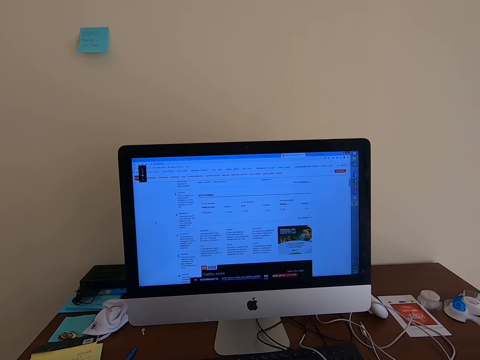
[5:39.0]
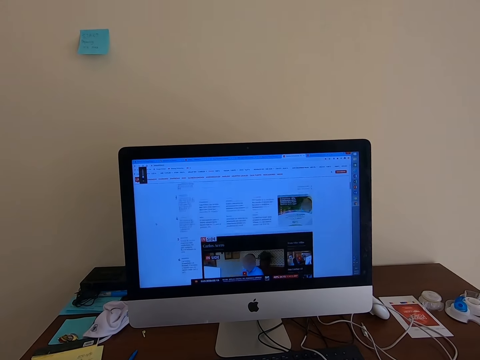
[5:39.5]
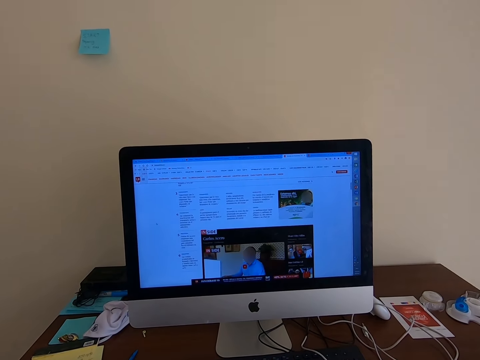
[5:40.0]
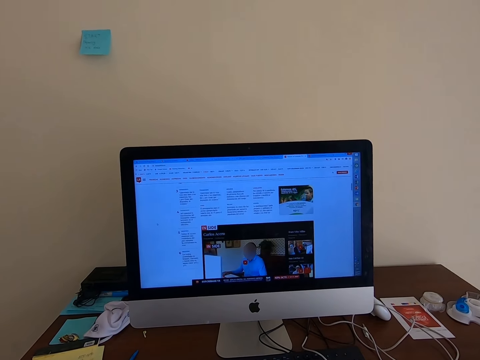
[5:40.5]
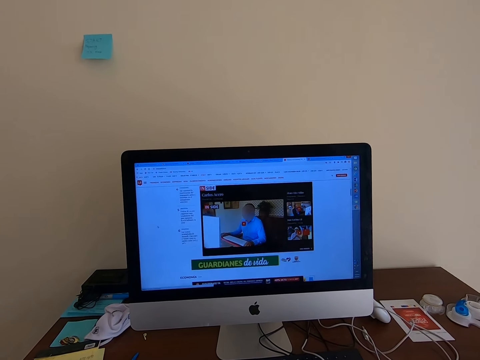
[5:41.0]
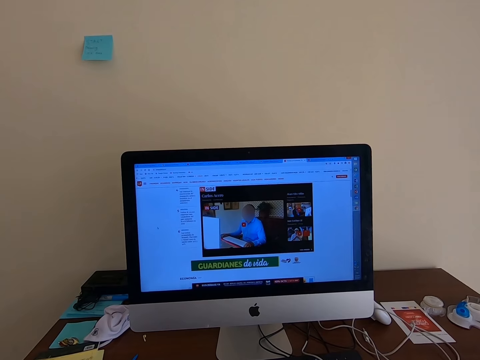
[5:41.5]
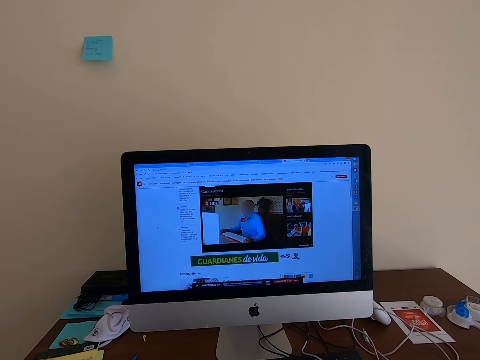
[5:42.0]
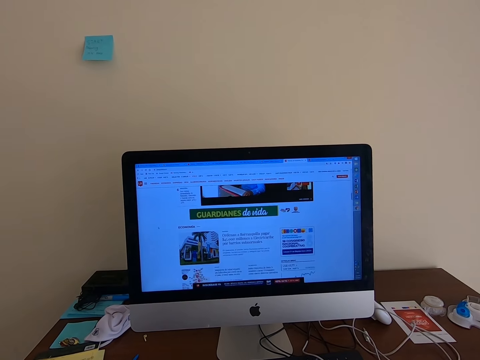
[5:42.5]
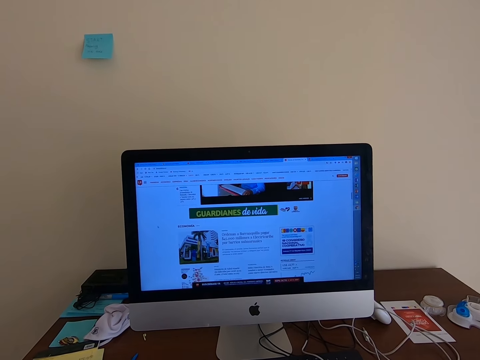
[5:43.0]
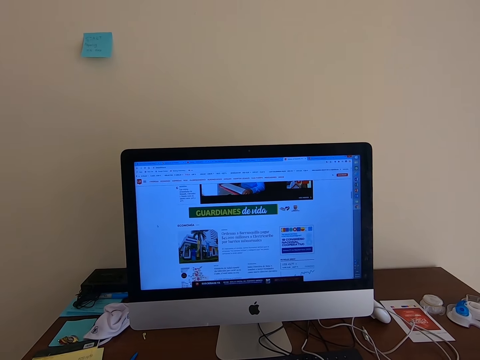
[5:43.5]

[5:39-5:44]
The camera wearer looks at a computer.

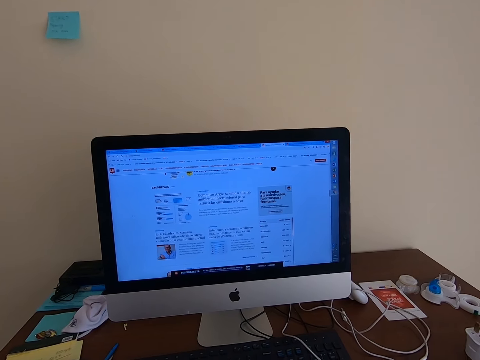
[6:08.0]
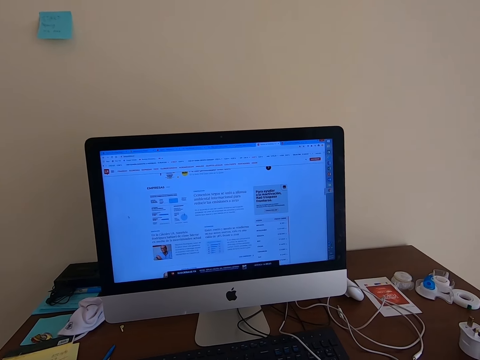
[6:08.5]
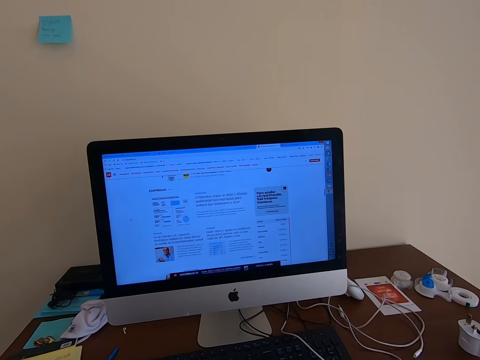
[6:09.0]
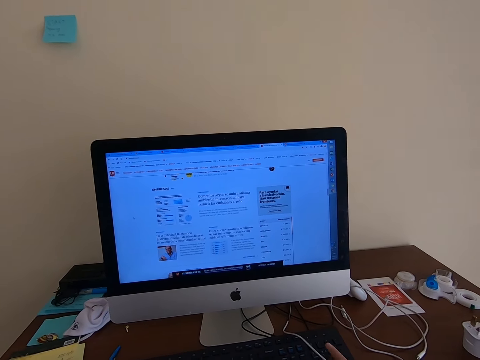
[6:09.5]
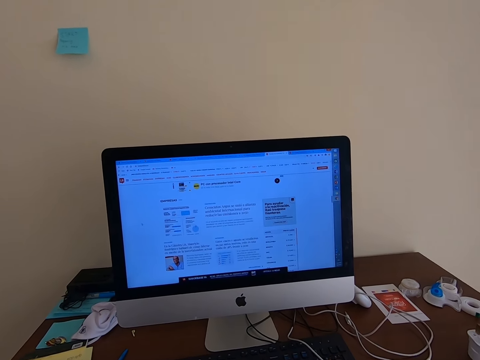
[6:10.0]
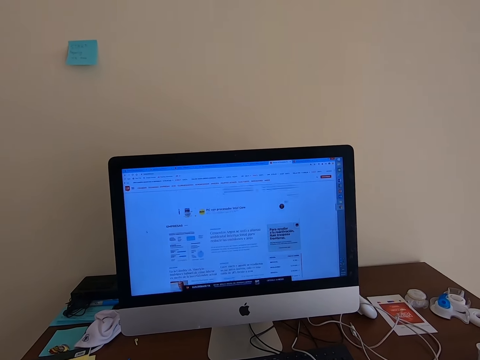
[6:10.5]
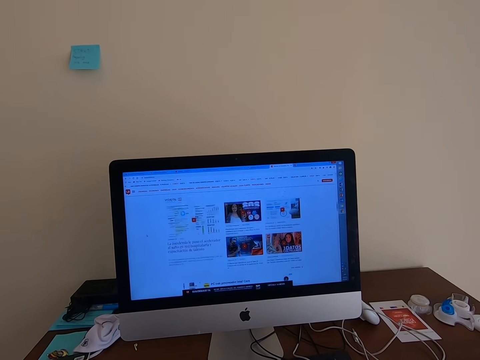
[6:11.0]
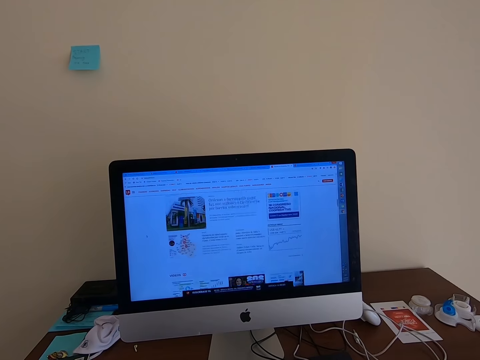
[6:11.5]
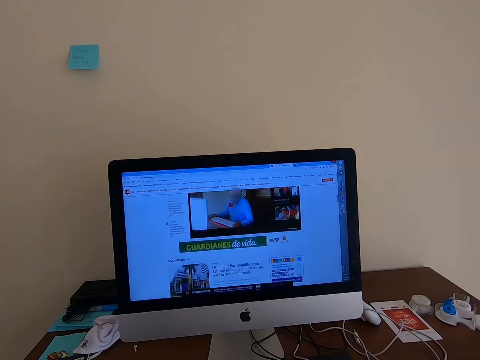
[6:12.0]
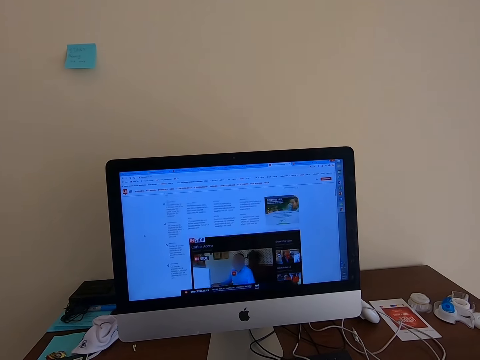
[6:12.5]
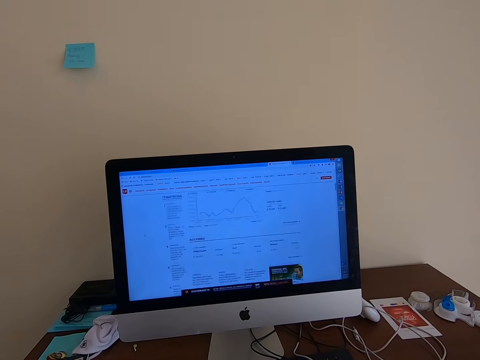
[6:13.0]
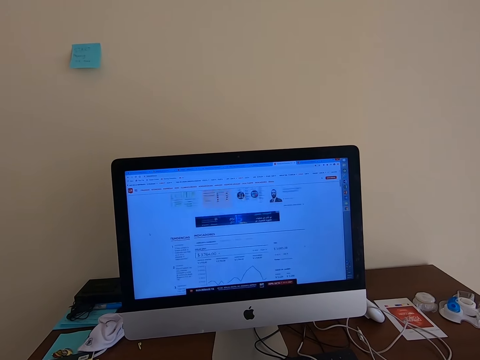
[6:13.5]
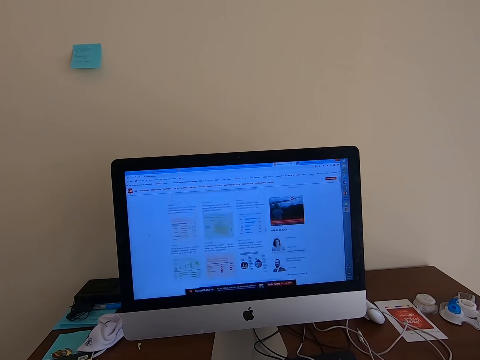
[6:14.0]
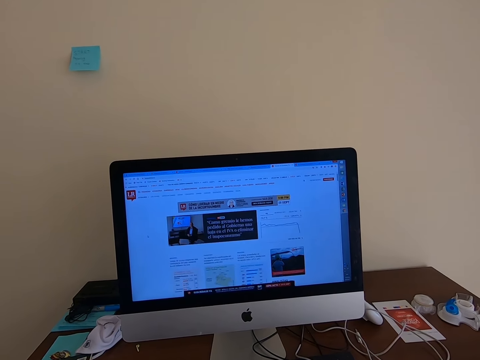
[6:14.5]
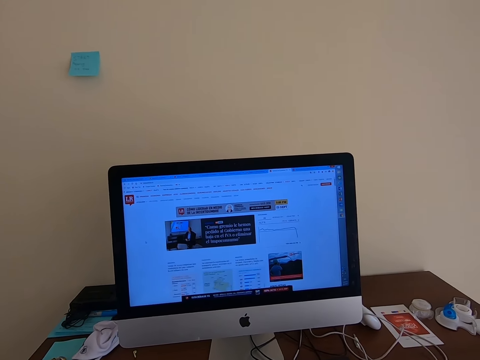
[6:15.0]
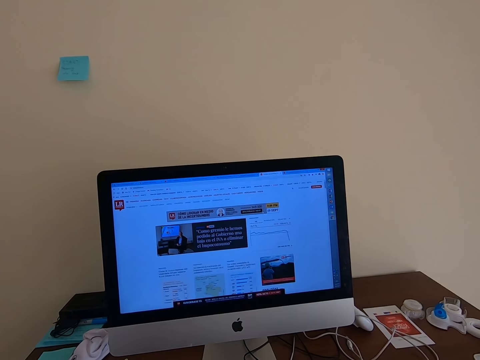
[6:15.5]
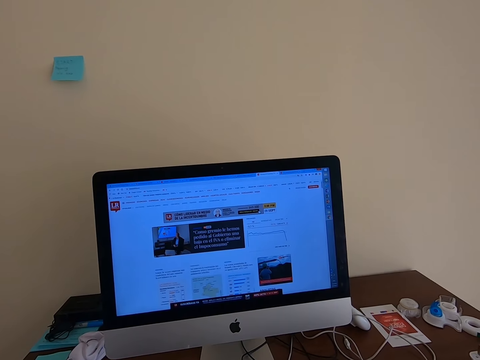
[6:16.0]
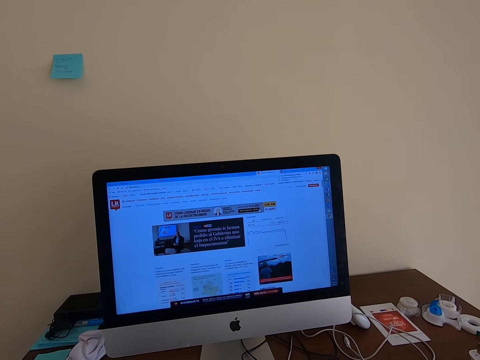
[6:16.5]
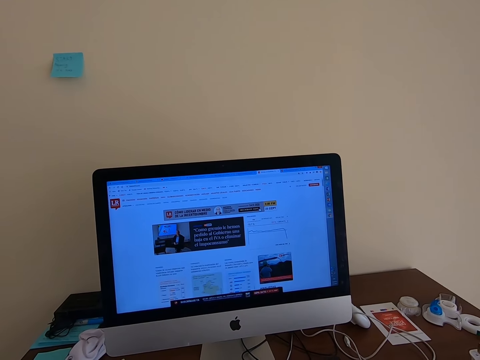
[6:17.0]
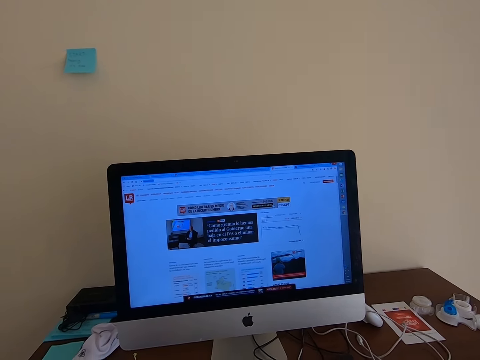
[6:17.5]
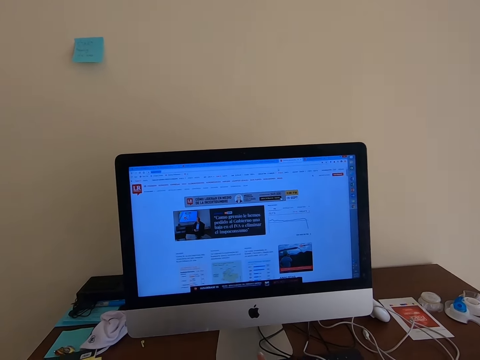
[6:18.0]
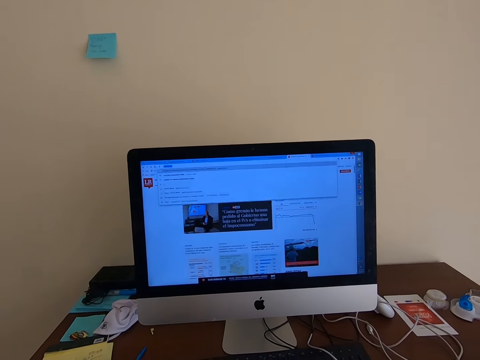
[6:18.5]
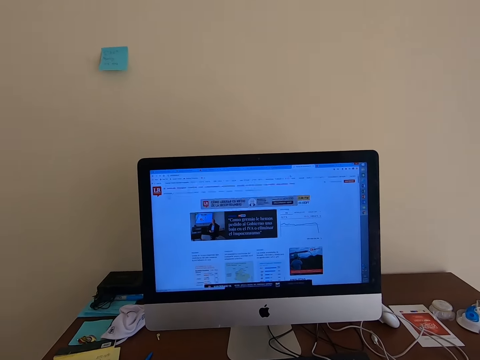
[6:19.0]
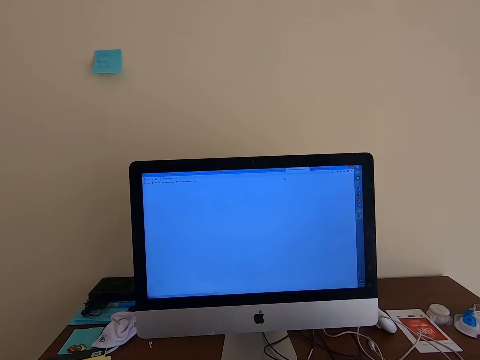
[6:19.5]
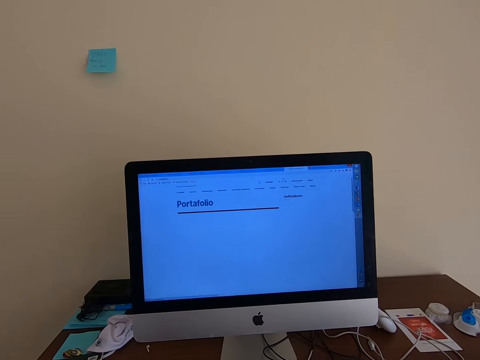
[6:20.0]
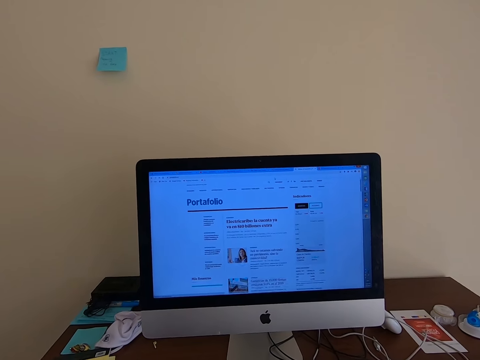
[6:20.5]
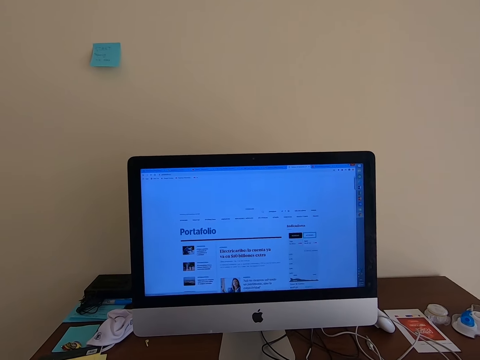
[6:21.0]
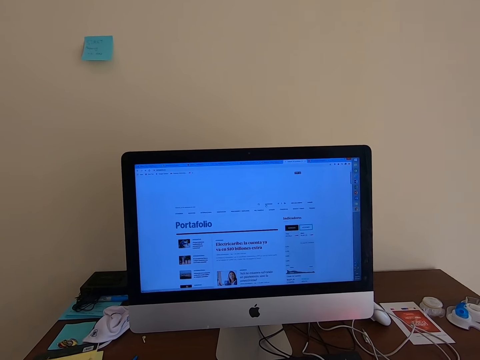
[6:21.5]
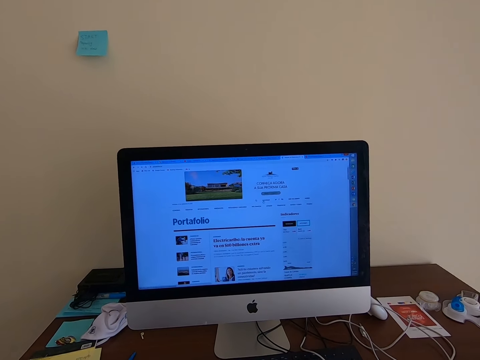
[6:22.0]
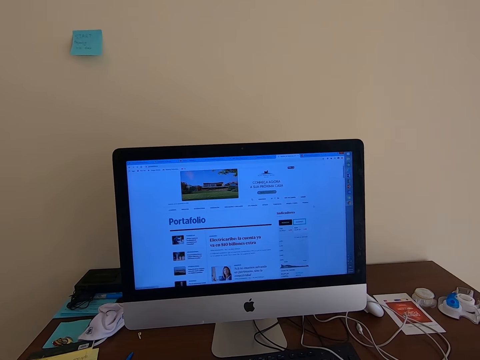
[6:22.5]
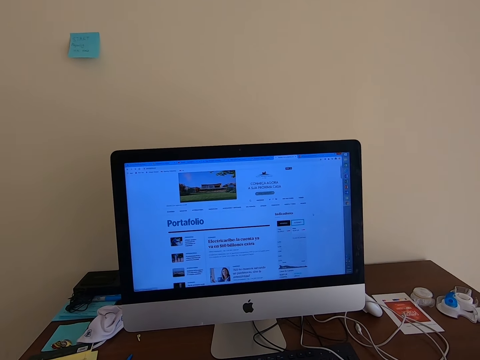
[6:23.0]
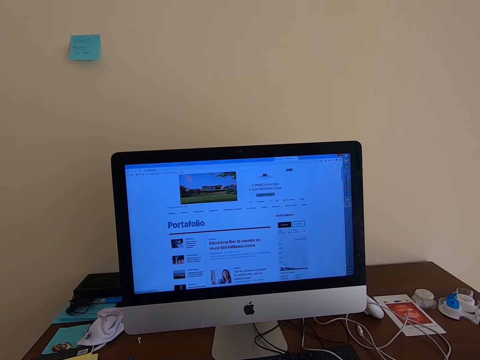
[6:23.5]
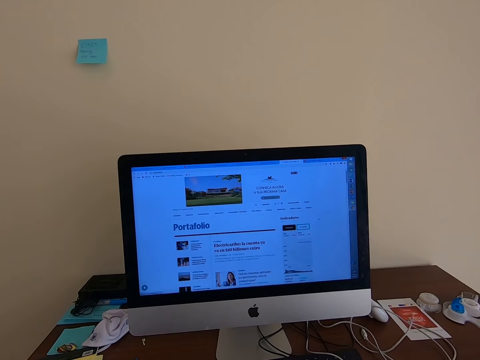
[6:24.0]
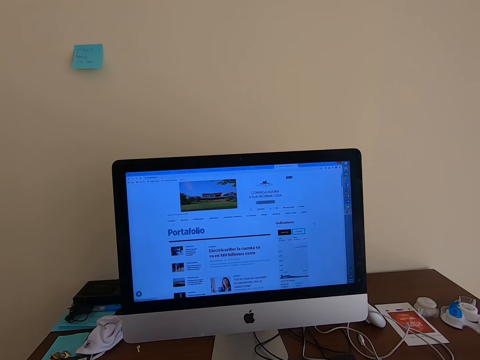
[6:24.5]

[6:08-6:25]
The camera wearer reads on the computer. They click the keyboard. They operate the computer. They click the keyboard. They look at the computer.

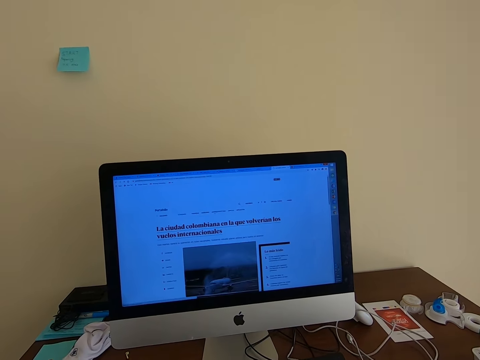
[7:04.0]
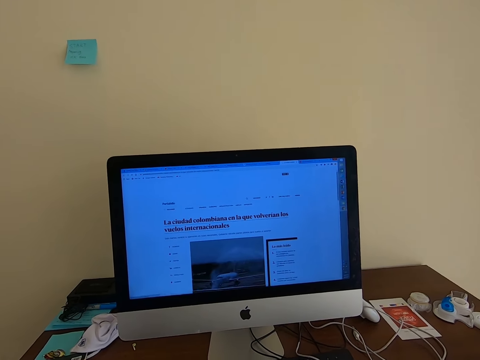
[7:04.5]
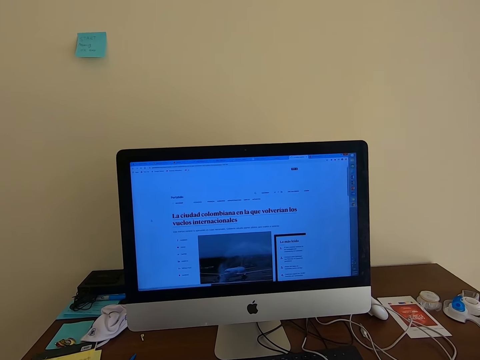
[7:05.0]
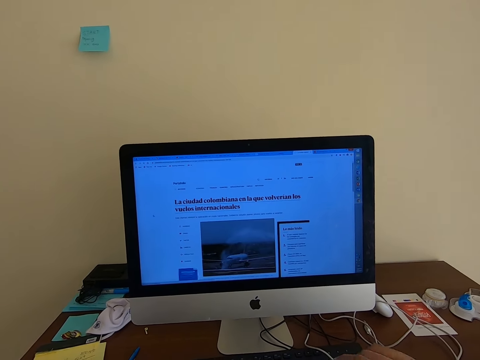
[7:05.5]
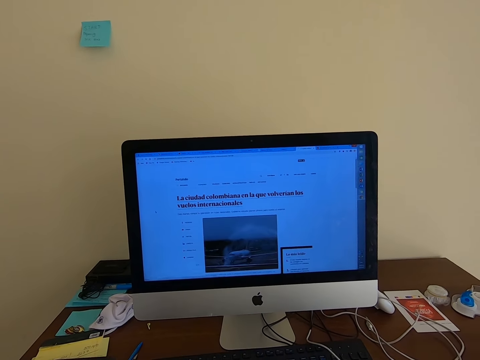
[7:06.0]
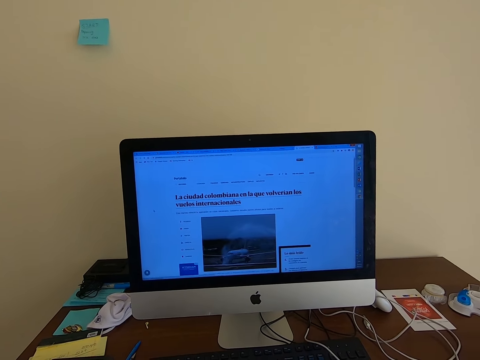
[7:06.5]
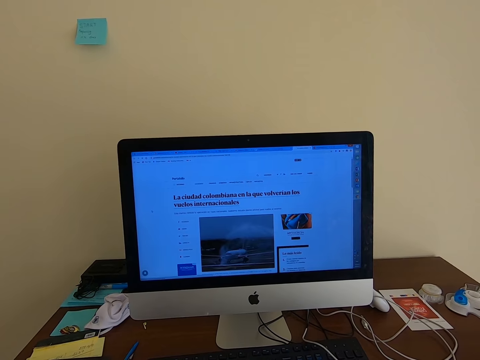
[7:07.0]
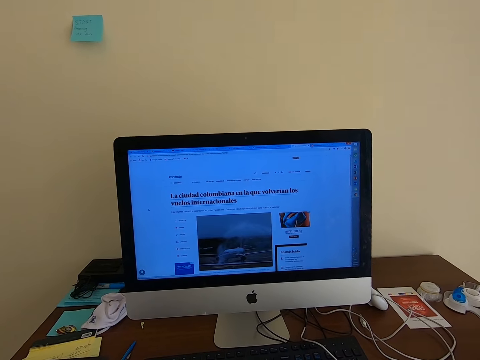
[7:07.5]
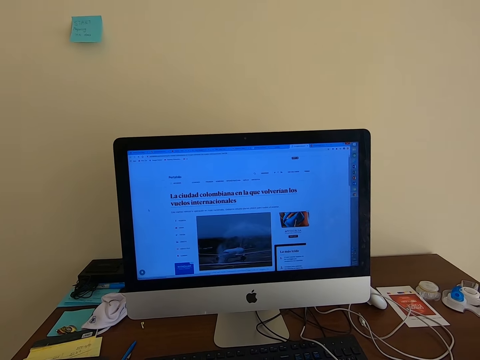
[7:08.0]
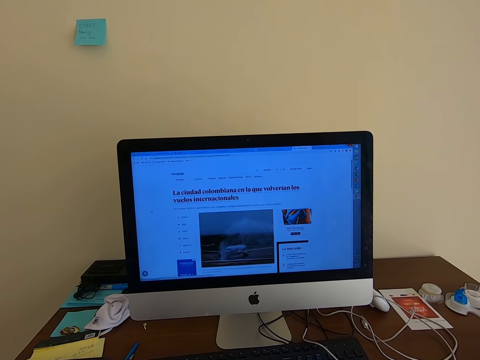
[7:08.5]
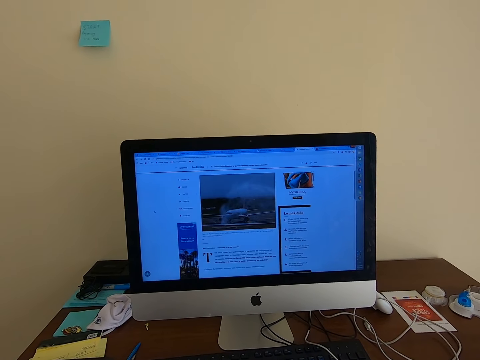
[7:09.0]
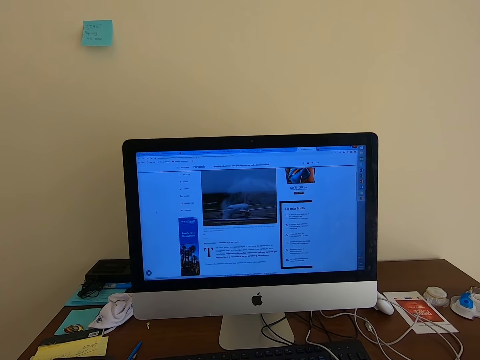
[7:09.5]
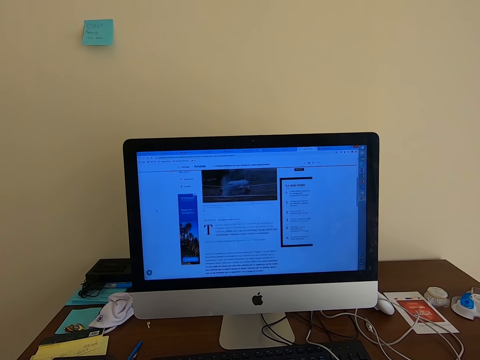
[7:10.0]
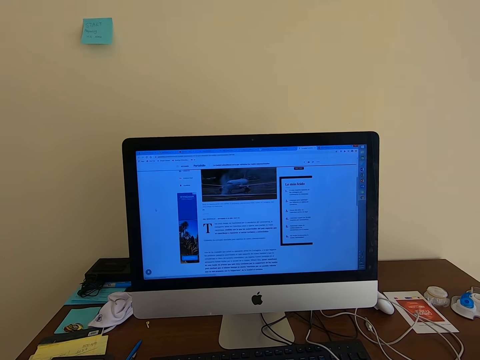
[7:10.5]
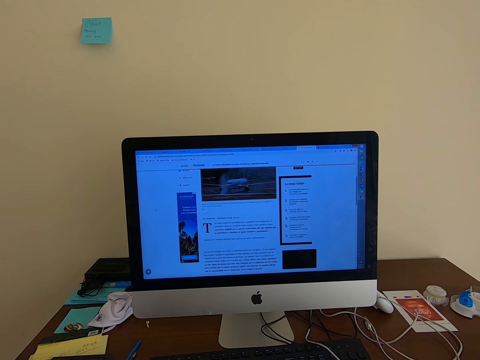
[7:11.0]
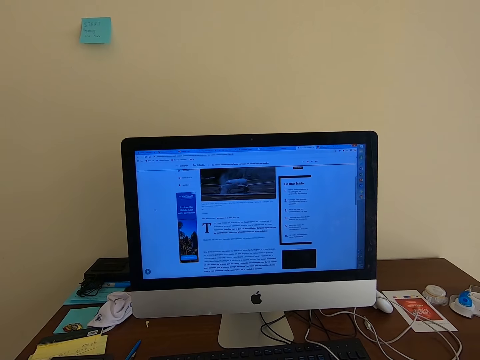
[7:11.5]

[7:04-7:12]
The camera wearer clicks the keyboard. They look at a computer.
